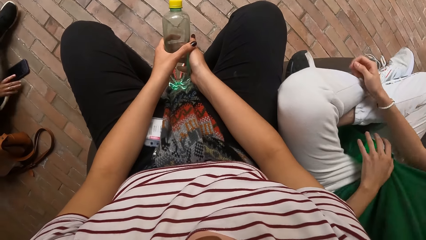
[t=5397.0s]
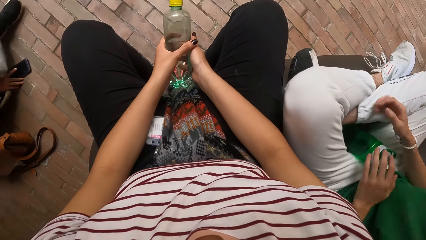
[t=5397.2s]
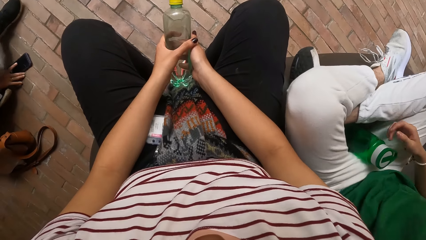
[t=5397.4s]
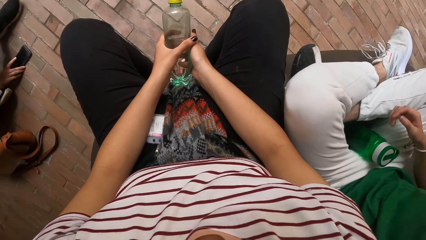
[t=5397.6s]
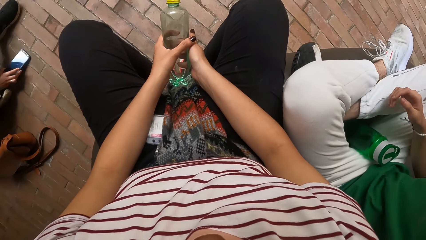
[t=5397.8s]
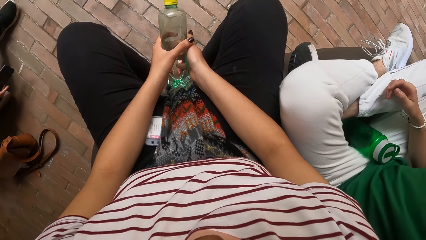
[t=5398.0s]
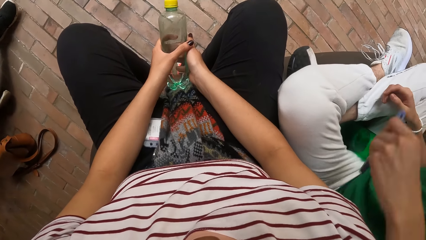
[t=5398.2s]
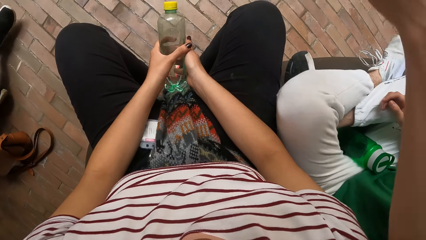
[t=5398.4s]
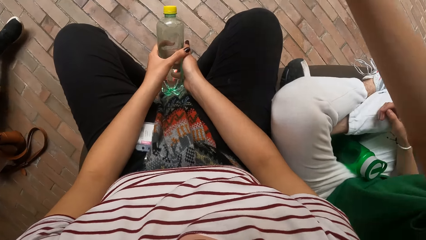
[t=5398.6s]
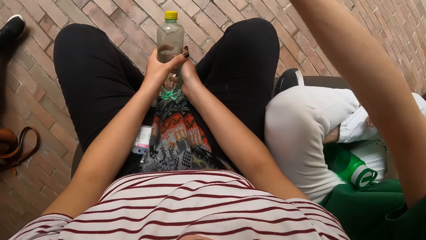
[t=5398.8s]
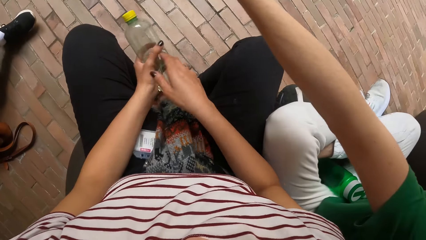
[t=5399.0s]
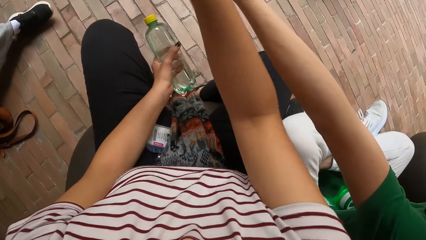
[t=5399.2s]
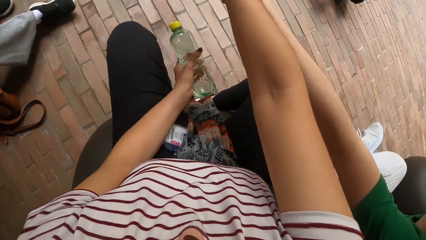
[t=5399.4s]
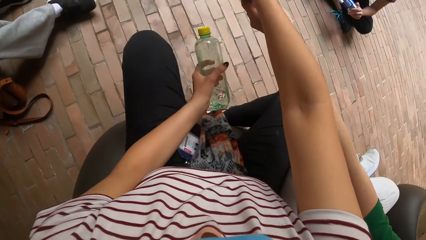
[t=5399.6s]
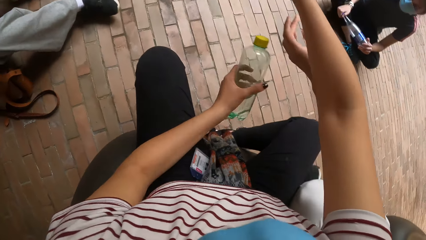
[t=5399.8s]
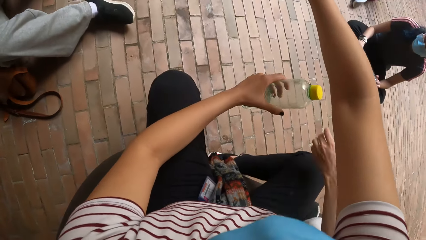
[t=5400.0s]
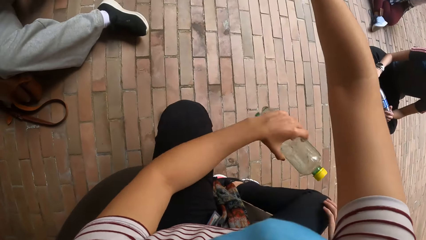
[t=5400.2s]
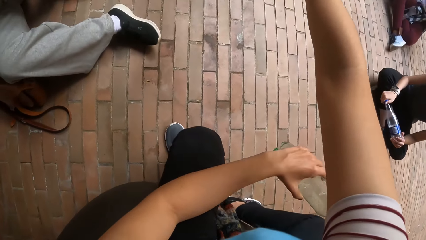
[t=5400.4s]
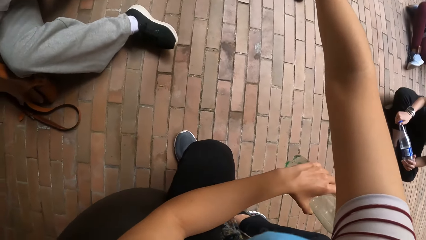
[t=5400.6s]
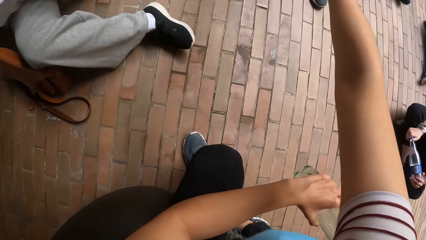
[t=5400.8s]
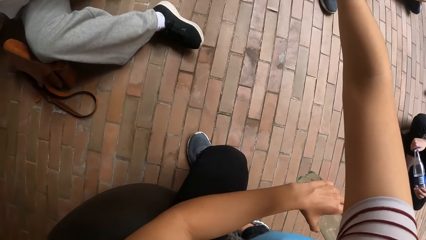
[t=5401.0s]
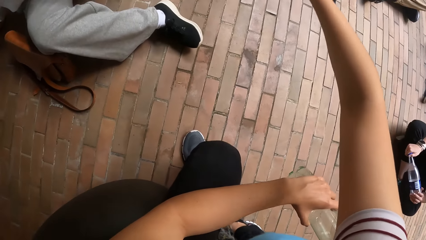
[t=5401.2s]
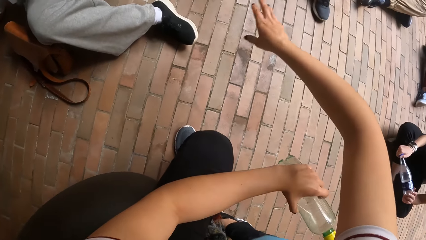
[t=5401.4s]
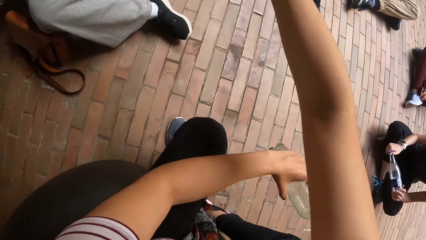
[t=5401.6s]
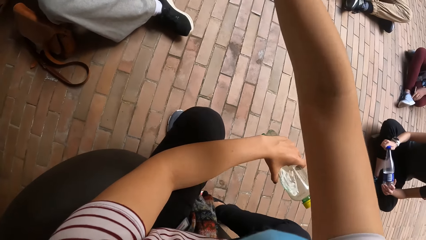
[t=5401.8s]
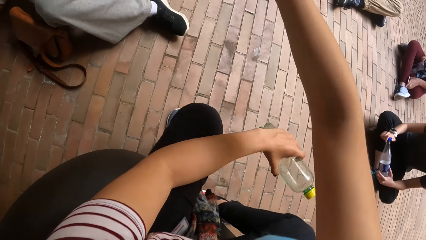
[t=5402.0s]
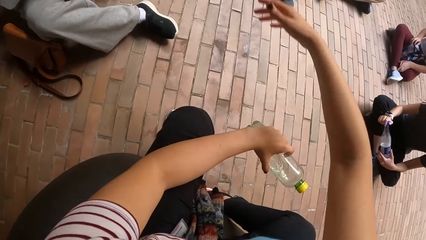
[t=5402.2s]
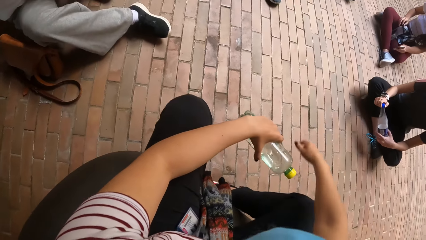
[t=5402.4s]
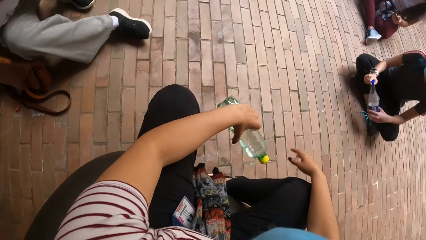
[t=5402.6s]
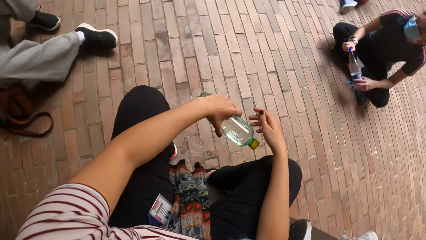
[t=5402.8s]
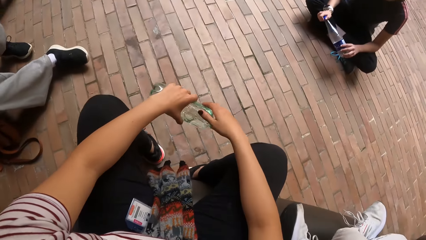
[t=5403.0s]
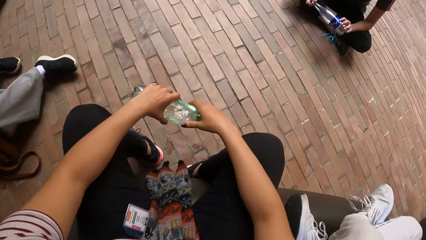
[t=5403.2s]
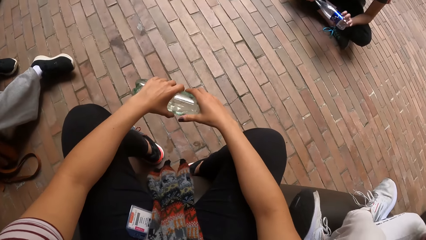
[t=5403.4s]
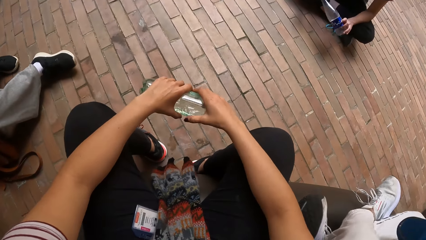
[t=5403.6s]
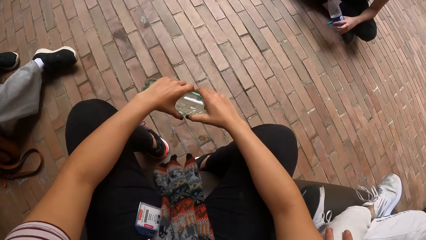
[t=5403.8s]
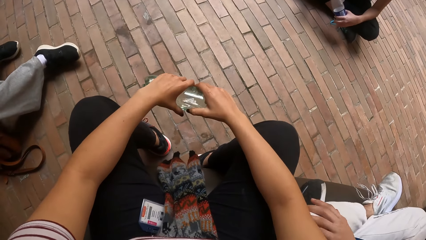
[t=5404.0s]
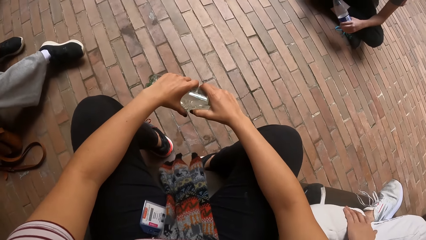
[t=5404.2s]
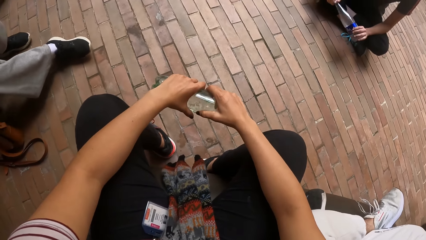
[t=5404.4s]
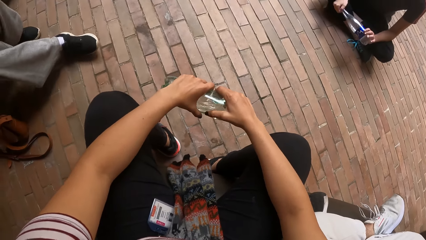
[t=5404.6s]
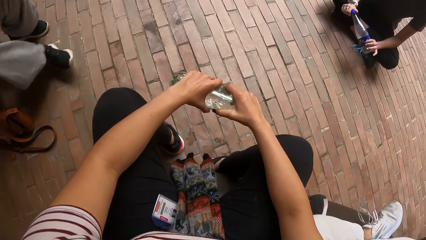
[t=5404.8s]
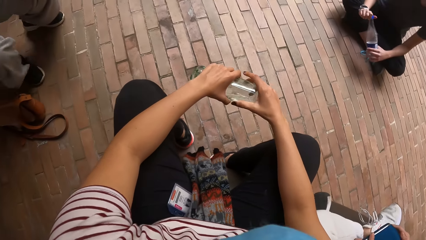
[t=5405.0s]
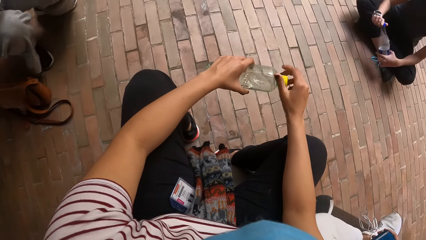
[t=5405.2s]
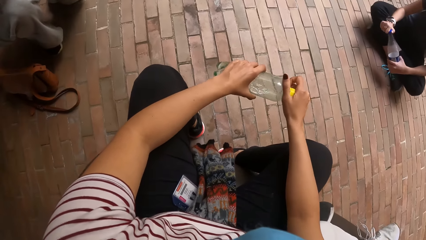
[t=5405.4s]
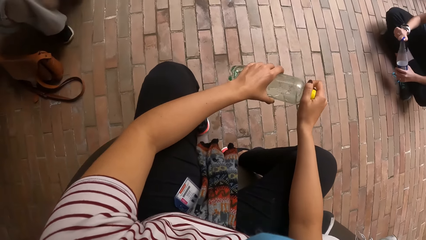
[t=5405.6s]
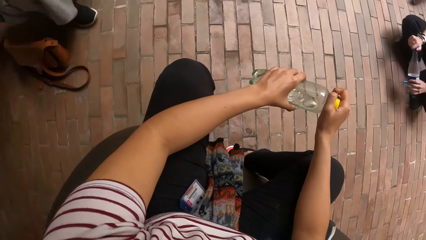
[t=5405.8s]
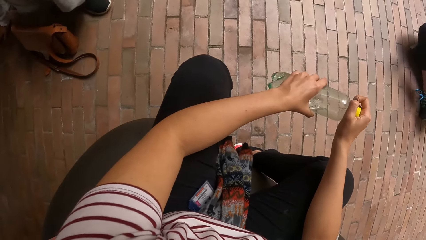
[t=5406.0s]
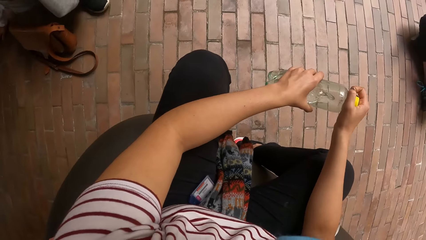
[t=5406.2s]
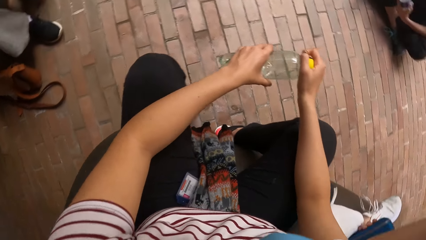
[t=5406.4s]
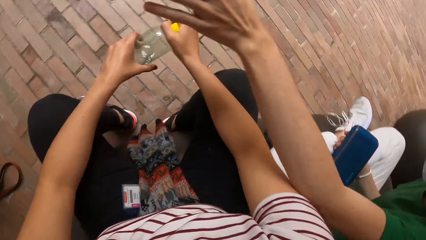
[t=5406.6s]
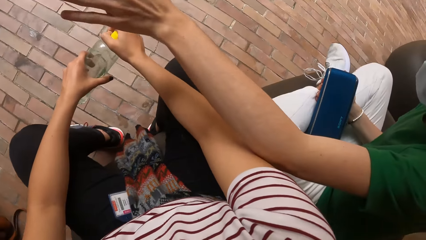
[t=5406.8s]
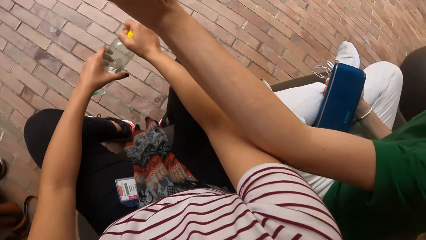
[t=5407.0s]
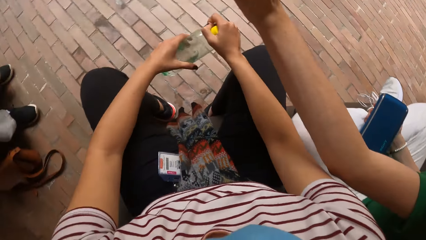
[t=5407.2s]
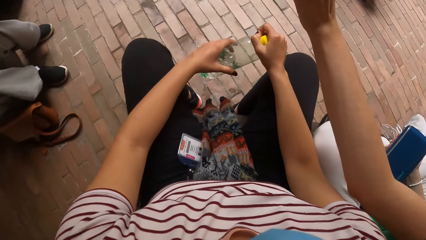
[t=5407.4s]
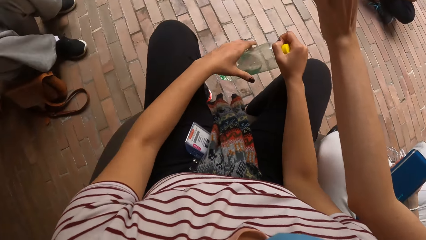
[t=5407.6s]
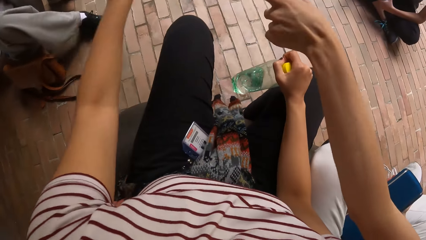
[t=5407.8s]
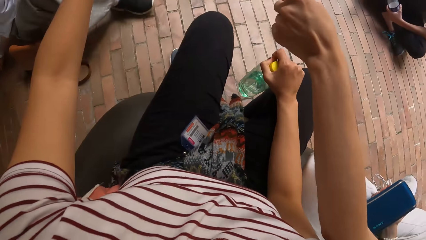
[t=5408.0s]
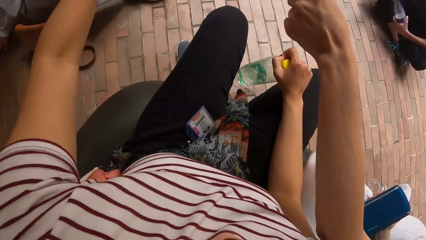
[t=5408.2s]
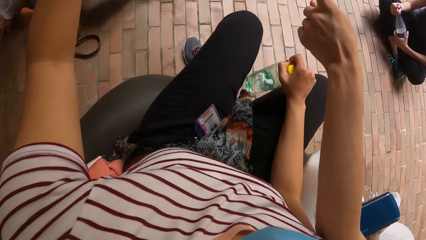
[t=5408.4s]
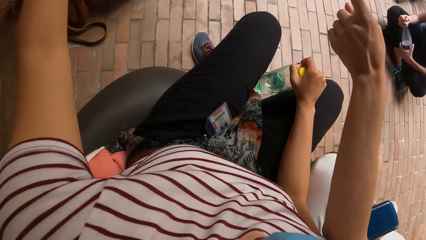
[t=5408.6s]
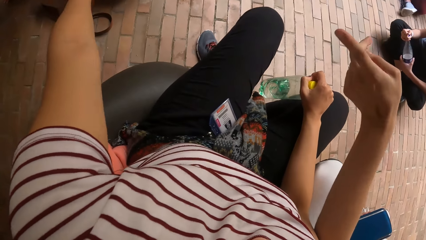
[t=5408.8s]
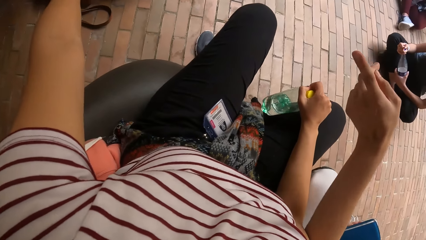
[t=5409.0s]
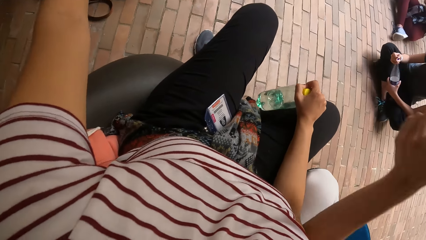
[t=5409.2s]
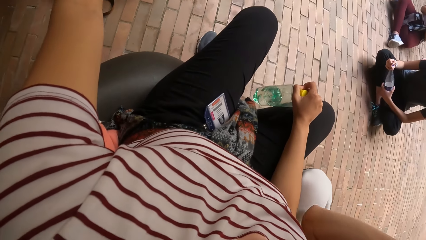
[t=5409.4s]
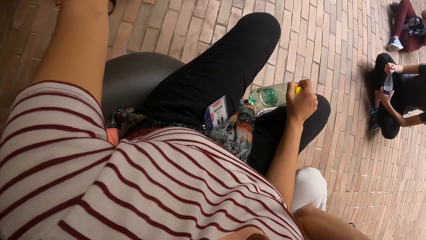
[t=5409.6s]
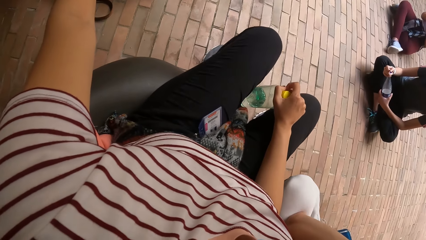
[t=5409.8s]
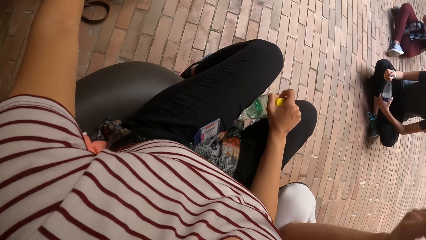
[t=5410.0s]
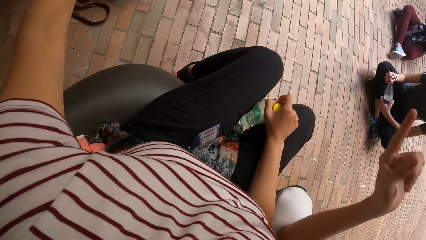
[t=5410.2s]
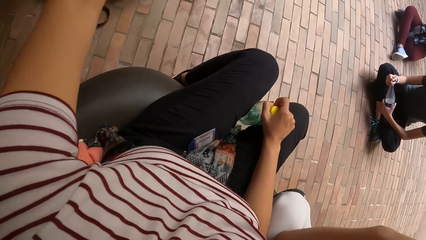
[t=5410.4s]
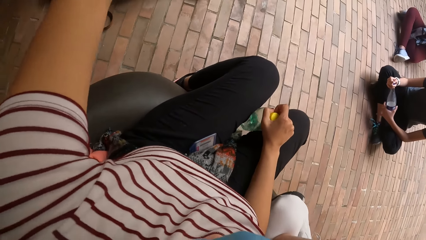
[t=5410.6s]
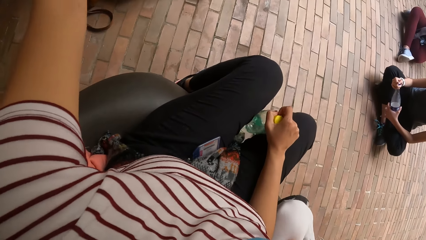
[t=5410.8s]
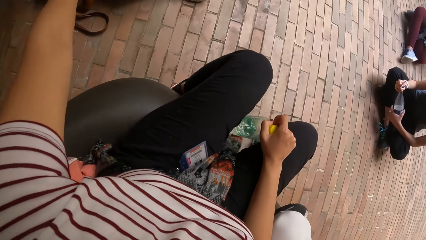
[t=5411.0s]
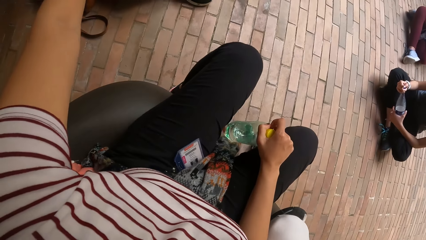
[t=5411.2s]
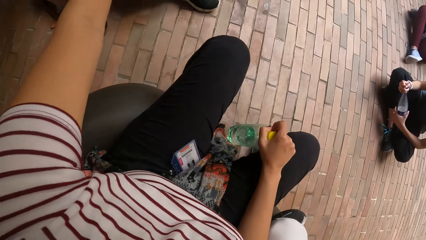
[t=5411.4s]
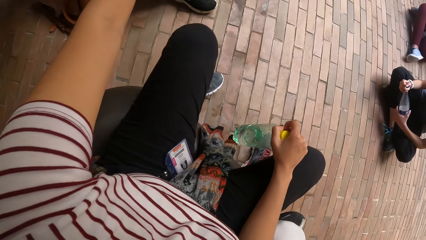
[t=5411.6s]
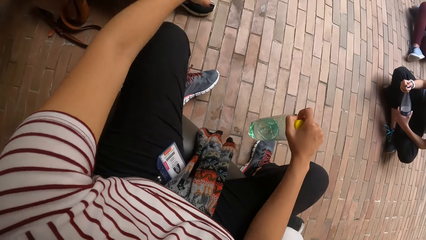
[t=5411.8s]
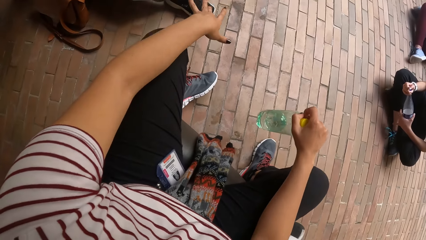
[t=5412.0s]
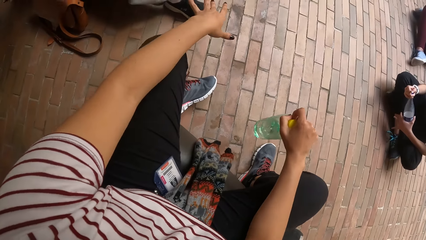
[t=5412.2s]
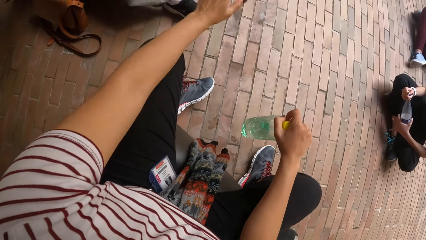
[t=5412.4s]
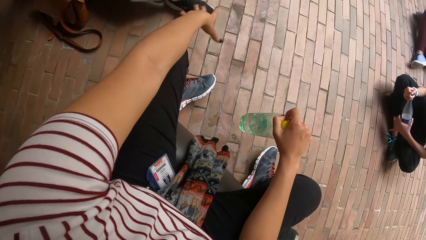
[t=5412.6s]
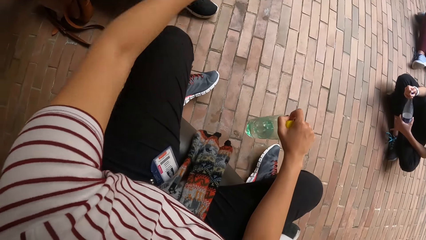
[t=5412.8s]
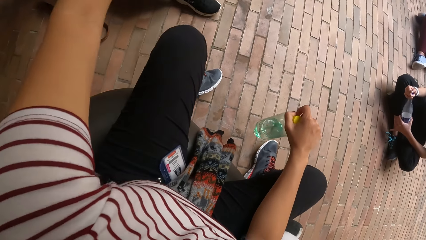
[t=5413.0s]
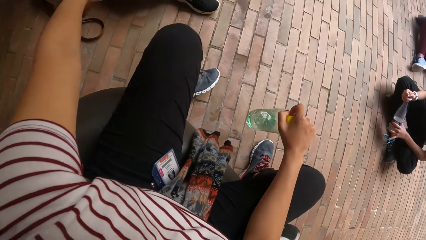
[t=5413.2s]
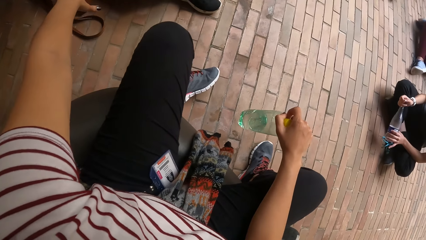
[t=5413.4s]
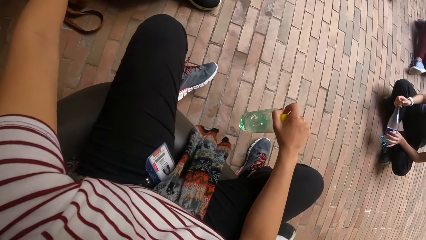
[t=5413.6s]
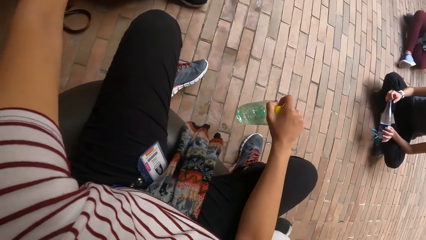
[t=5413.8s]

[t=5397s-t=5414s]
The camera wearer holds the bottle with her left hand. She interacts with the group of people. She does gestures with the right hand. She holds the water bottle with both hands. She holds the bottle with her right hand. She turns around the room. She interacts with the group of people. She does gestures with the left hand.
